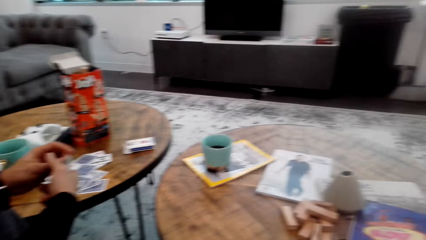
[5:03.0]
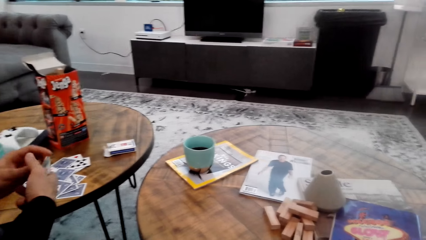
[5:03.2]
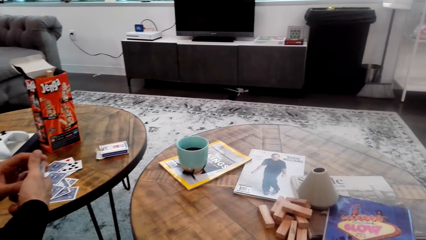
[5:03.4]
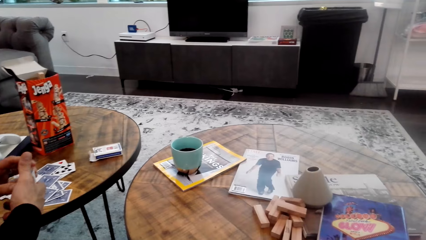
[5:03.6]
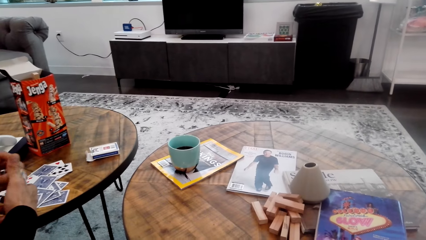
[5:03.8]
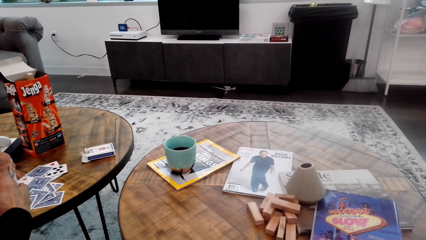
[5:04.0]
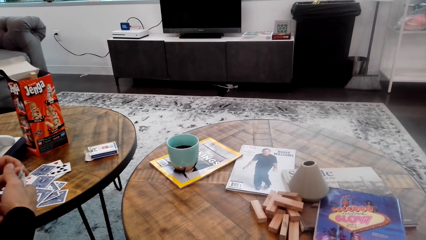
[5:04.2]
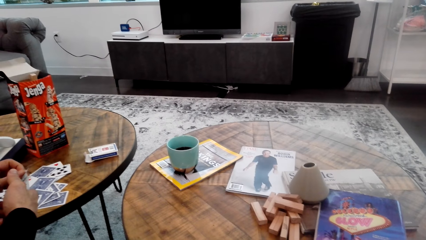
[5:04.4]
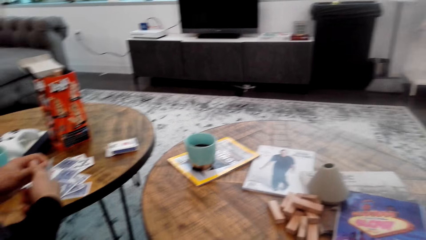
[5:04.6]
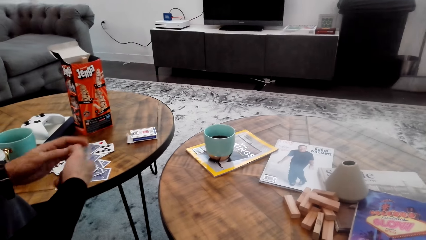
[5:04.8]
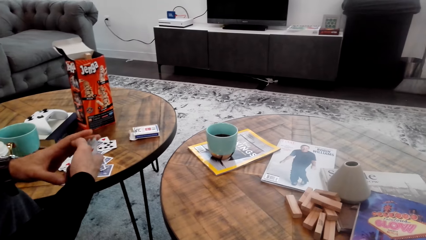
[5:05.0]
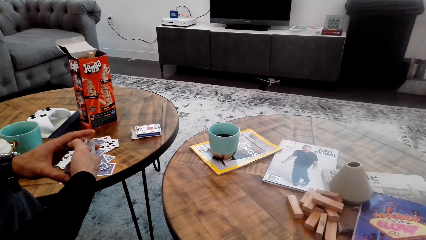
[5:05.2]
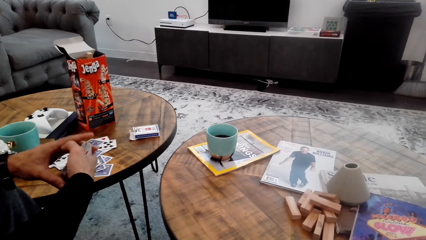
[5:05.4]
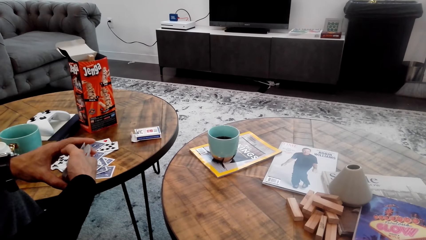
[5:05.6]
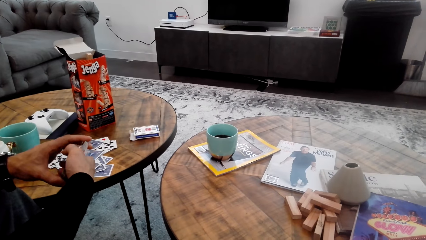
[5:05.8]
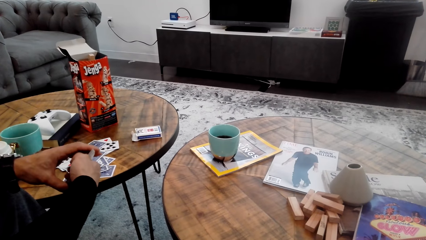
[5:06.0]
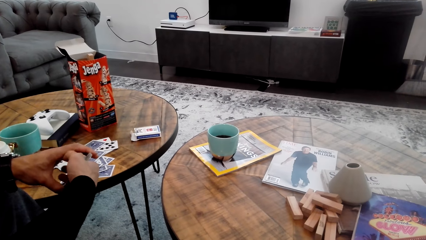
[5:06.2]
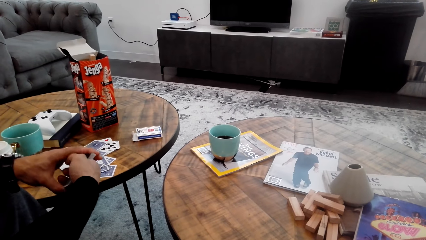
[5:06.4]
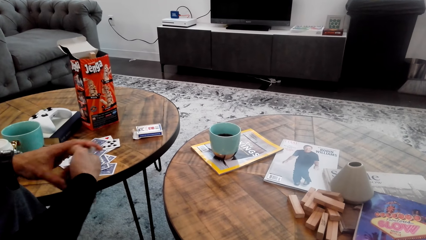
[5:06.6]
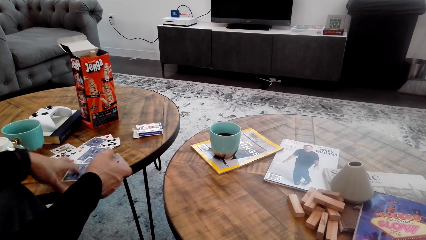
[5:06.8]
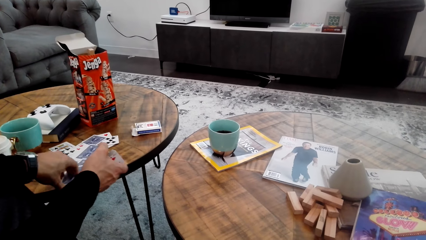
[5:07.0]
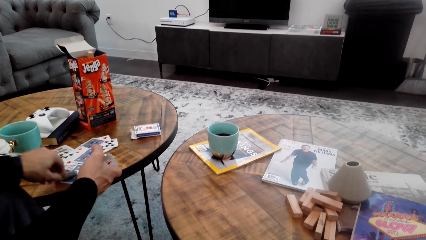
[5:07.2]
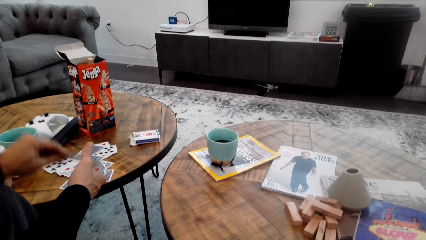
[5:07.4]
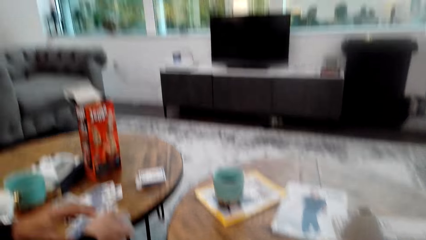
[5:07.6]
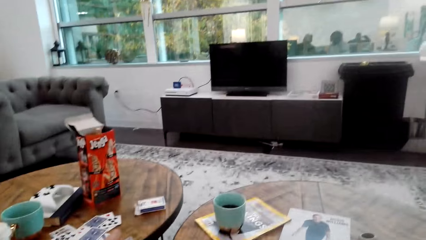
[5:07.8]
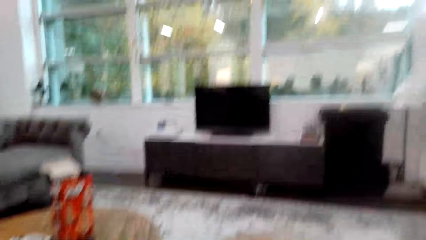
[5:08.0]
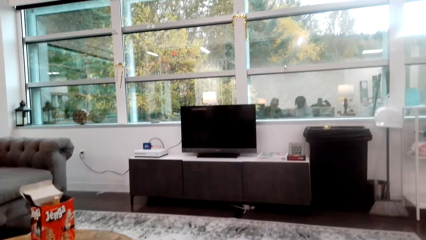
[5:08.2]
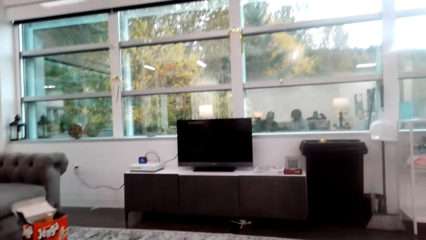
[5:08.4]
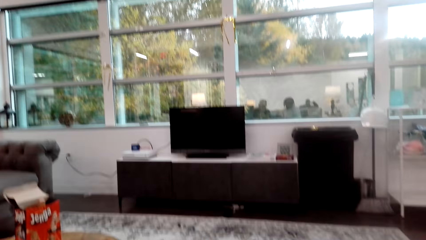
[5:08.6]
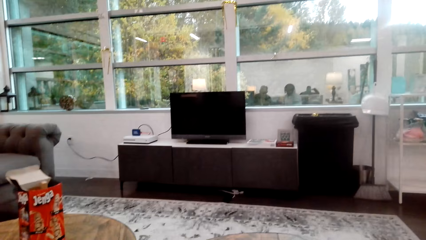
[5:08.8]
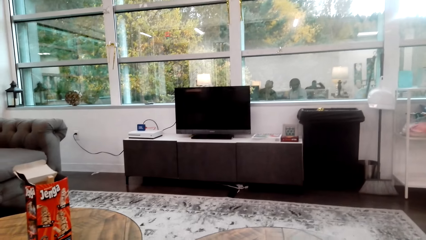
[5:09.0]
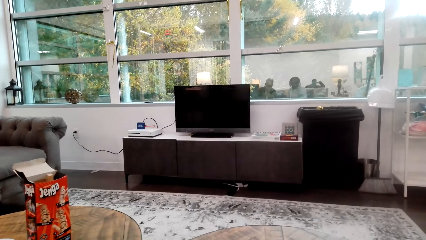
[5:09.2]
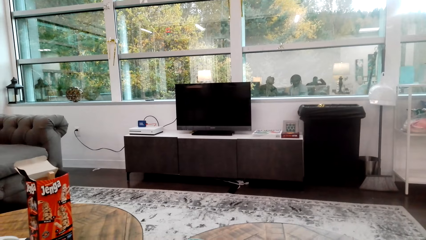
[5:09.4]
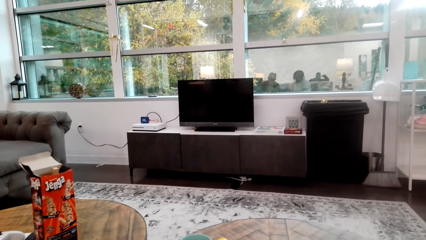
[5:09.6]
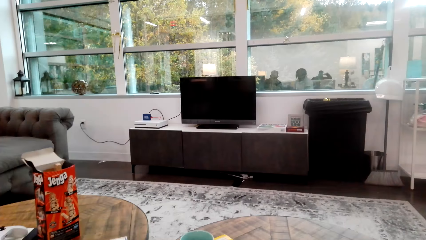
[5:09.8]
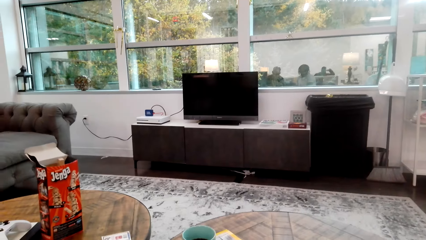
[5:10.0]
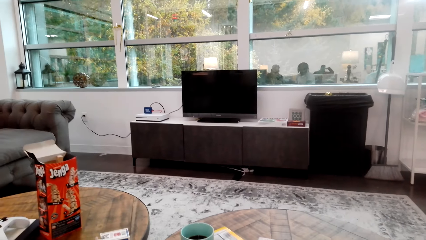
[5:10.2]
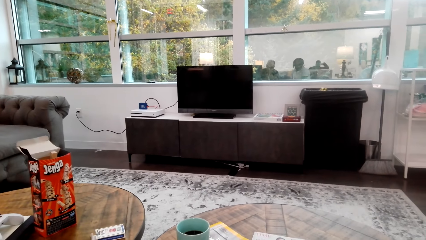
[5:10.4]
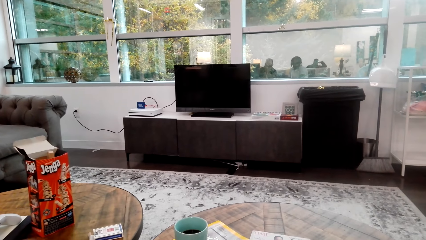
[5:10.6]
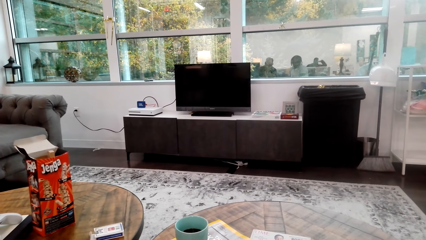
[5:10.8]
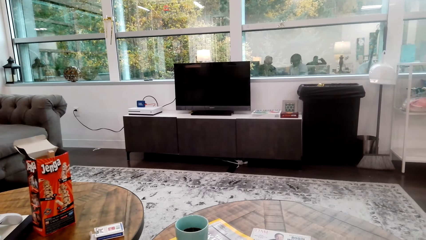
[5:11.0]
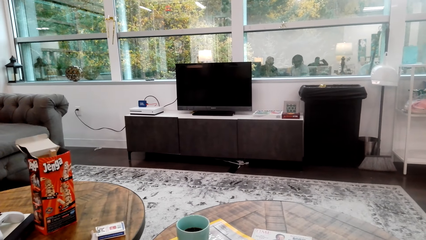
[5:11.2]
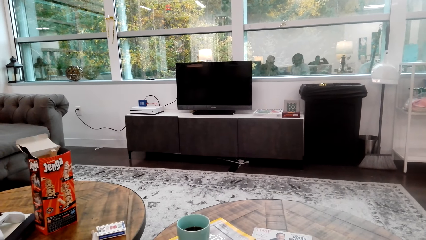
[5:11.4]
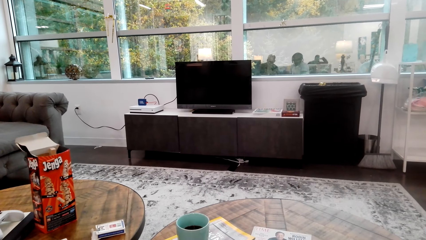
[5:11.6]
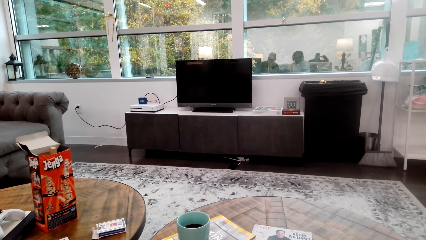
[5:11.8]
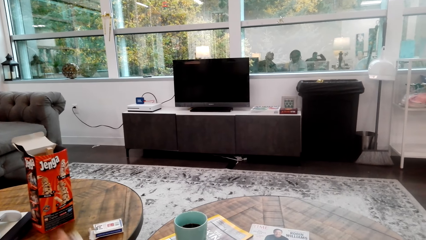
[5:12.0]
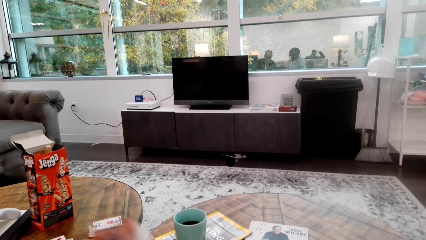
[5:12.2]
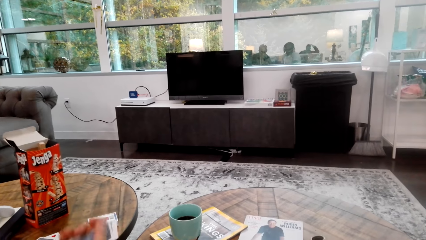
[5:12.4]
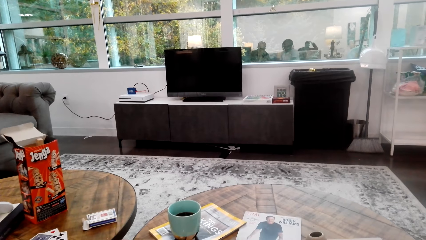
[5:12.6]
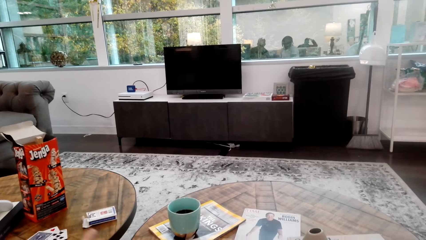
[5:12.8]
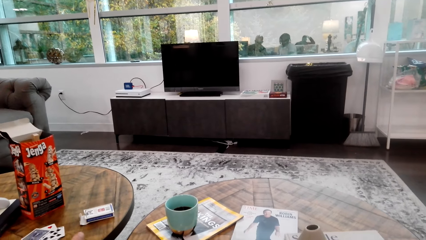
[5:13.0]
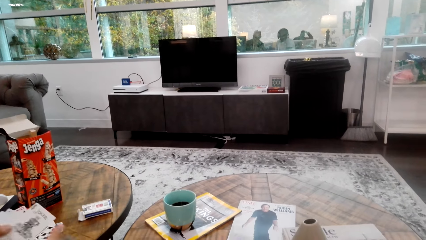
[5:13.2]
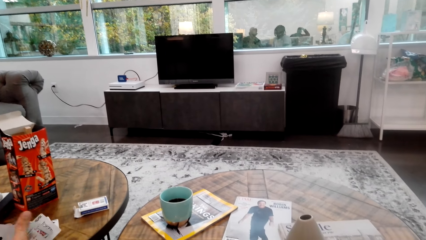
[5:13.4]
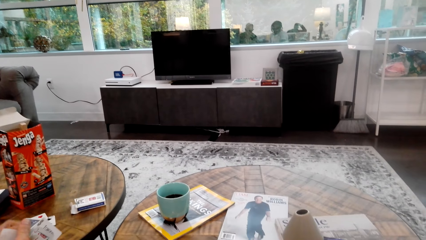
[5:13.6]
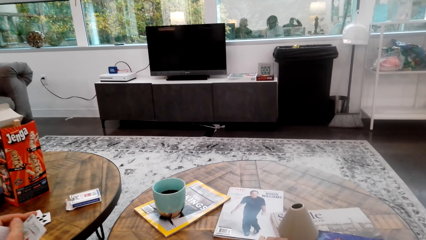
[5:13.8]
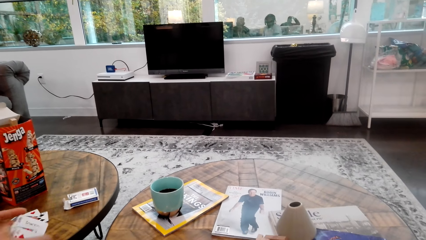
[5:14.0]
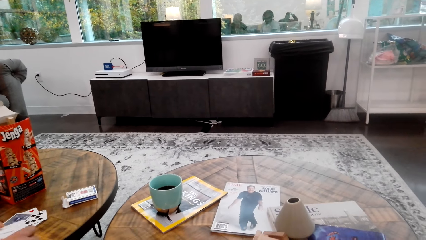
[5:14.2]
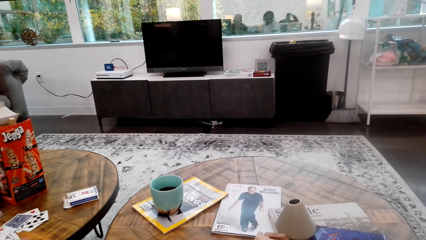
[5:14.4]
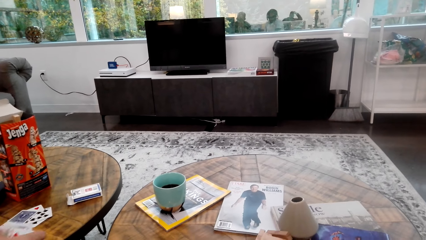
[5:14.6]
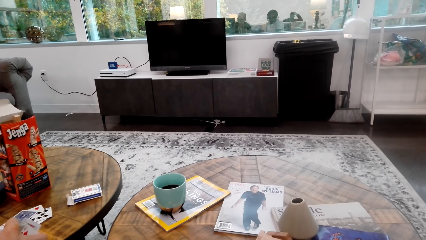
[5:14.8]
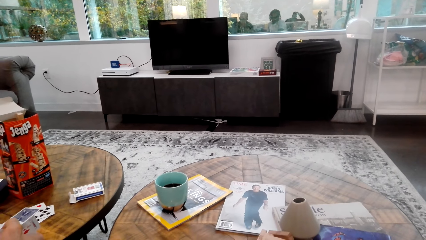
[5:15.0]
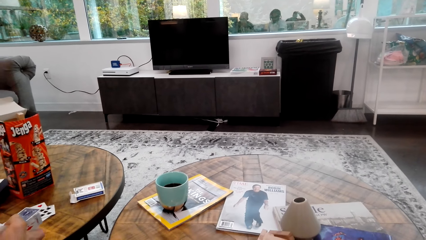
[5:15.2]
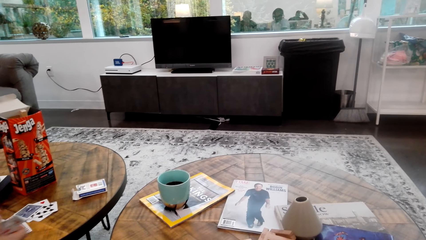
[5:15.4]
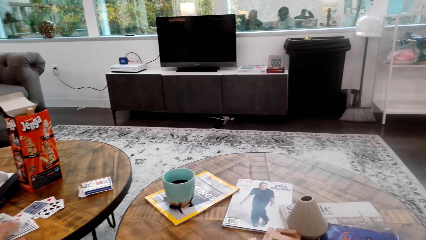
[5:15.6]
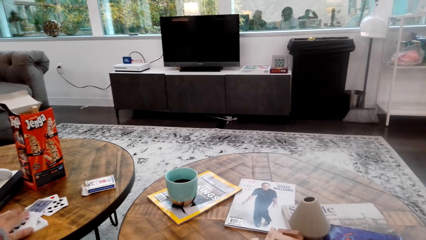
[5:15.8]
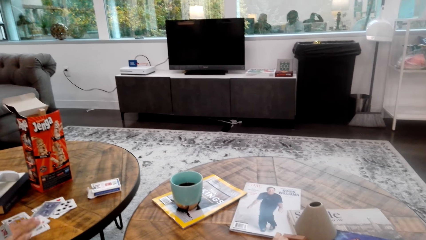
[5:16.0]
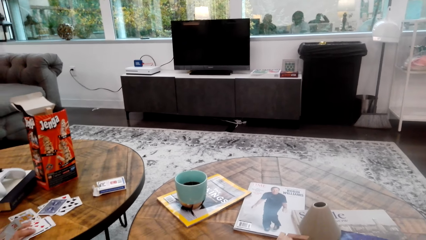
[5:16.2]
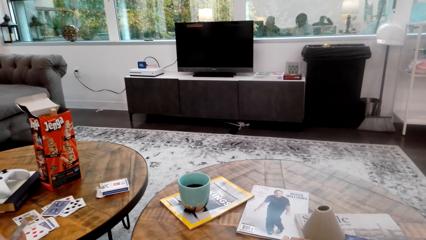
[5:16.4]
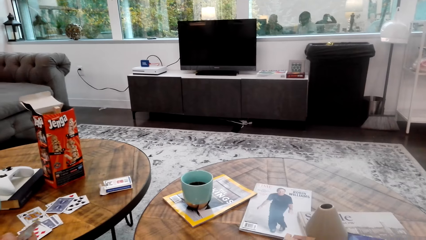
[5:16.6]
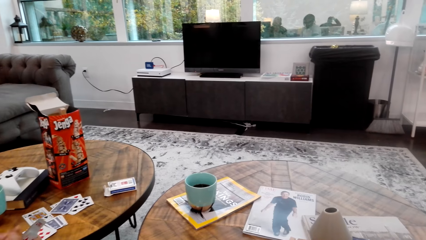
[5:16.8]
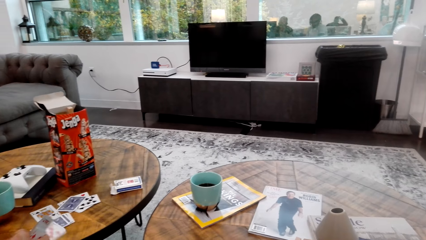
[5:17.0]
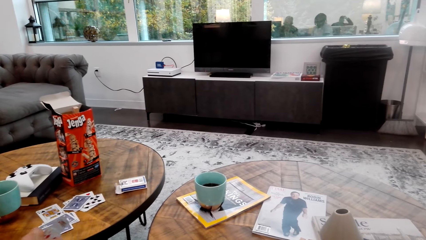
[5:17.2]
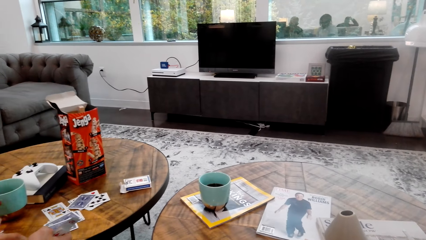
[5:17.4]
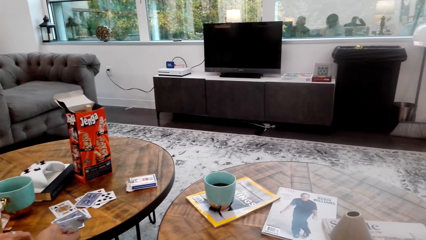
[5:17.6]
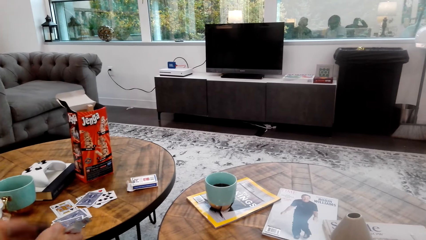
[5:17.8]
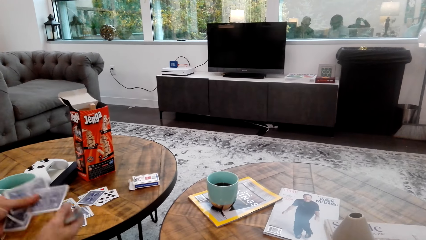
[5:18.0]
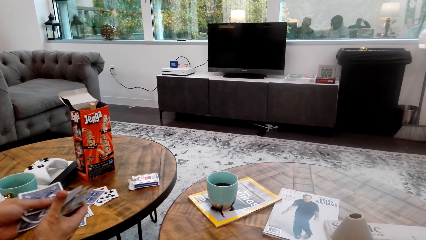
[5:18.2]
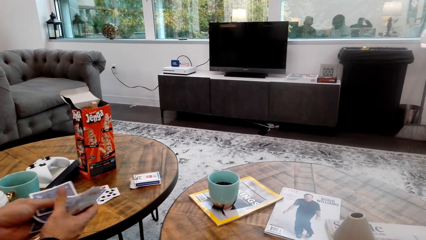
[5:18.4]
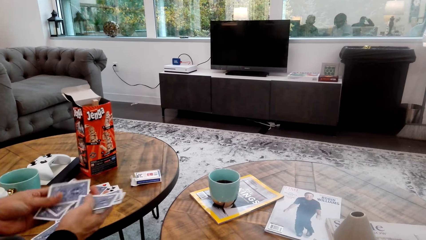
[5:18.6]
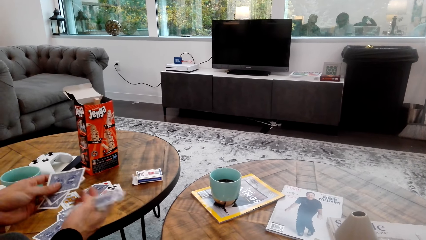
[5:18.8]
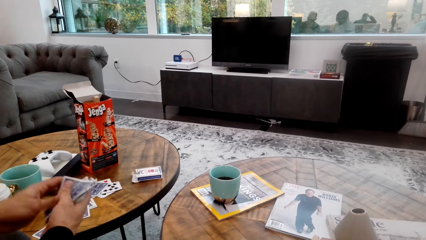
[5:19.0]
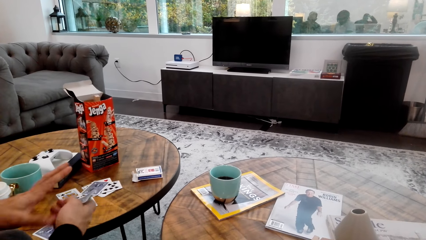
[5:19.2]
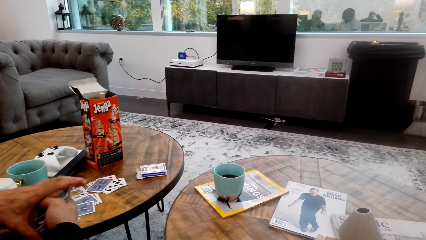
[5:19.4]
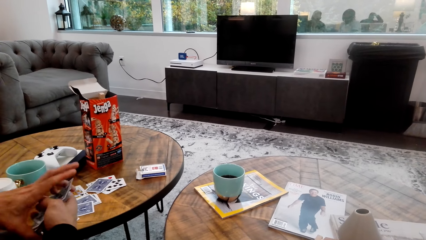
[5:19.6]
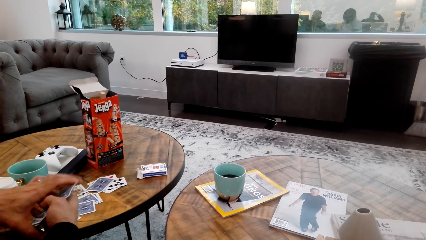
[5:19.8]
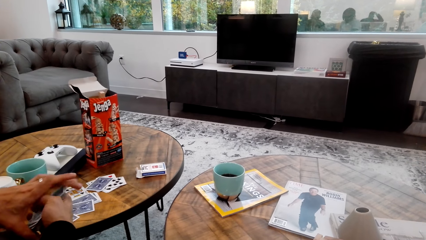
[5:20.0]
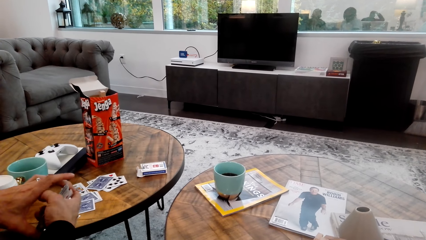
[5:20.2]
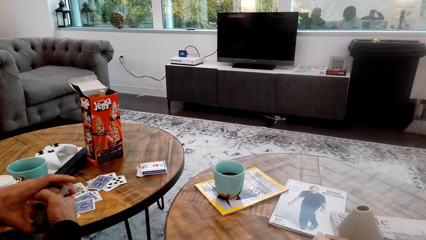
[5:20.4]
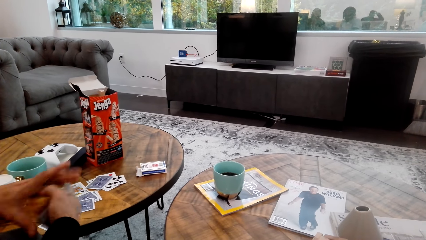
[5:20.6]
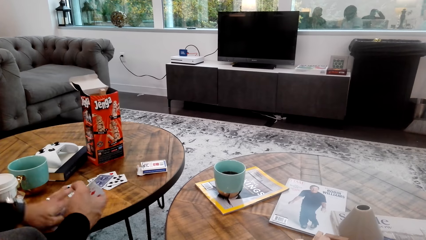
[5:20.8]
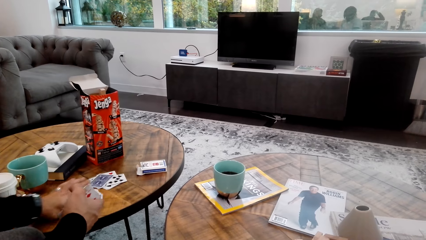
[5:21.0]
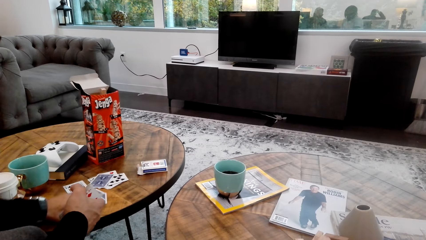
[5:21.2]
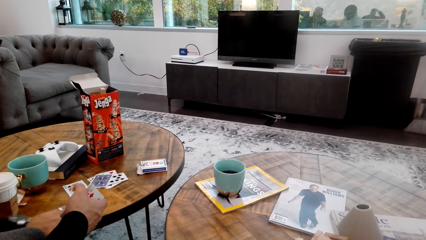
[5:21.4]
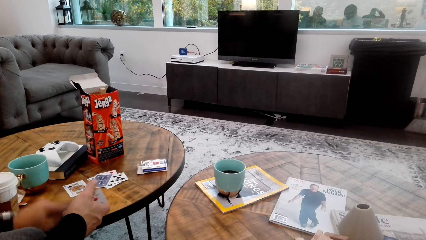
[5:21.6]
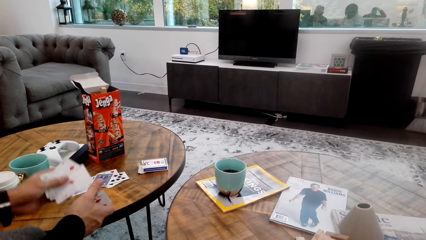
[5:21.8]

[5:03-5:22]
A man picks up a playing card. The man shuffles the cards. The man holds playing cards. The man picks up the gaming cards.
